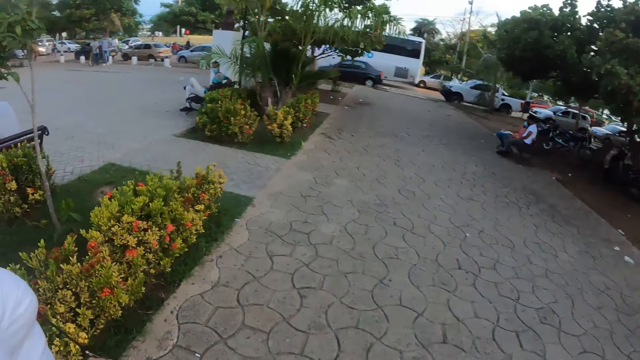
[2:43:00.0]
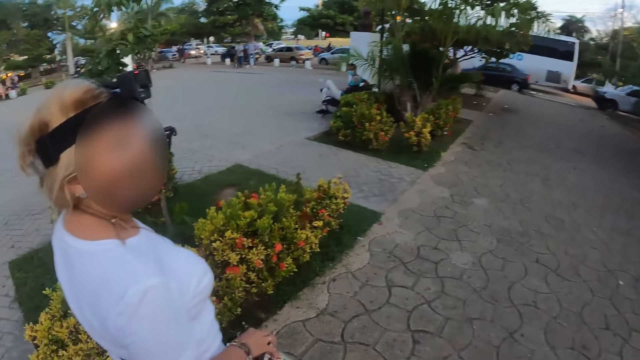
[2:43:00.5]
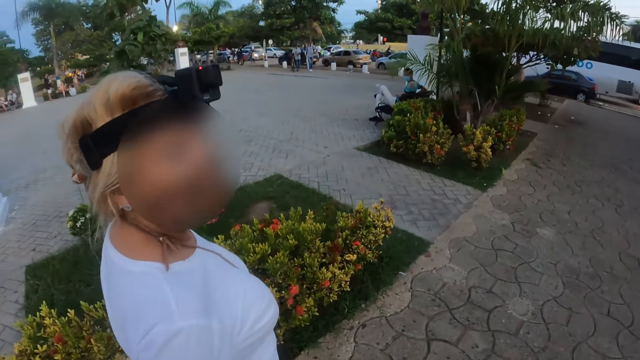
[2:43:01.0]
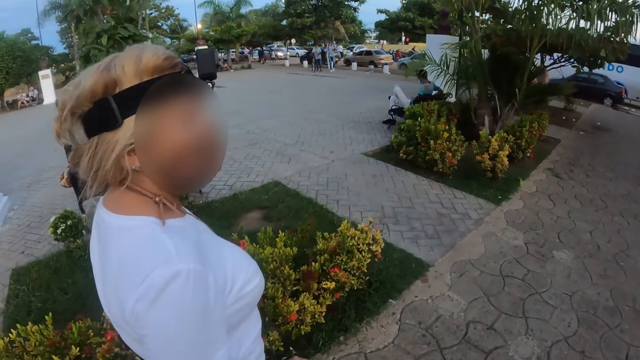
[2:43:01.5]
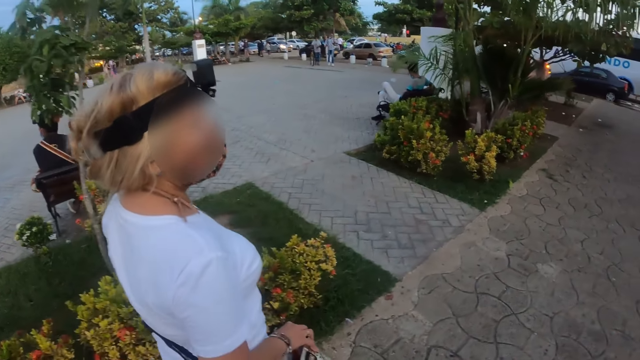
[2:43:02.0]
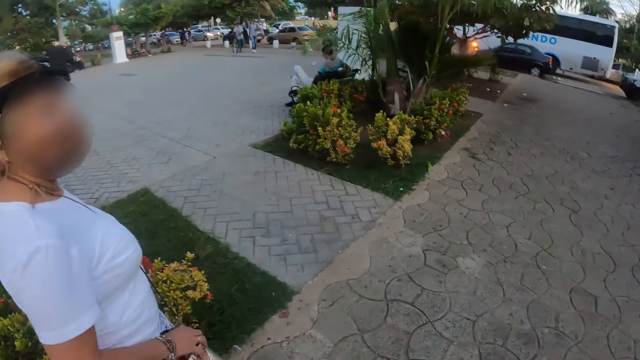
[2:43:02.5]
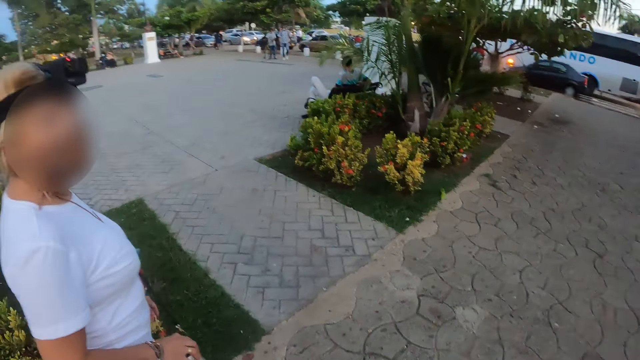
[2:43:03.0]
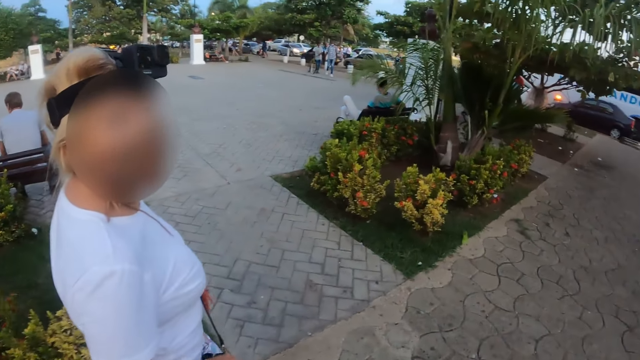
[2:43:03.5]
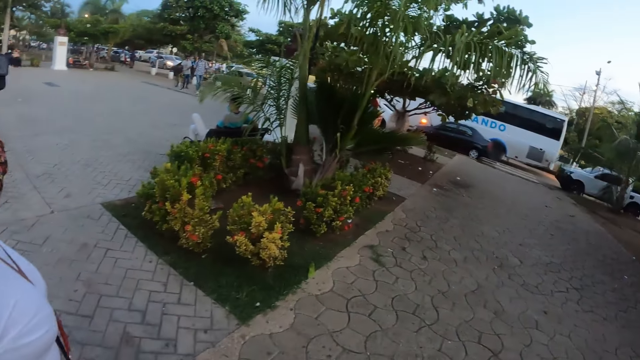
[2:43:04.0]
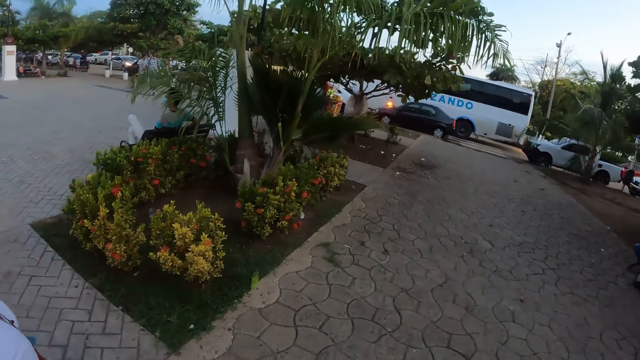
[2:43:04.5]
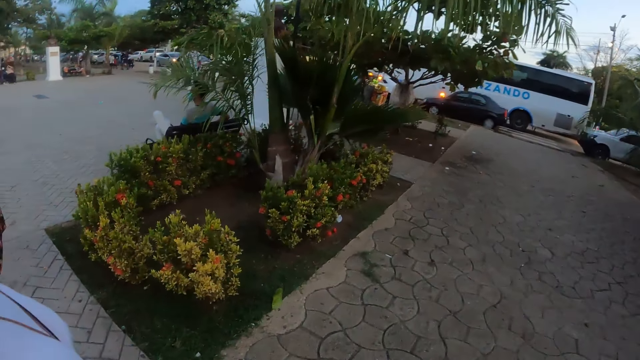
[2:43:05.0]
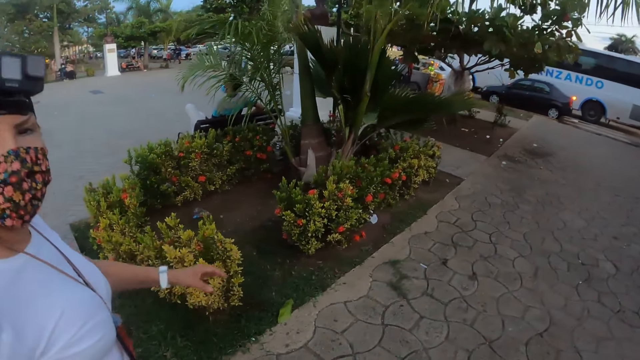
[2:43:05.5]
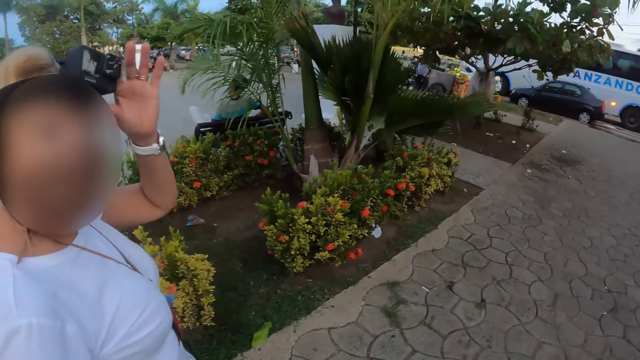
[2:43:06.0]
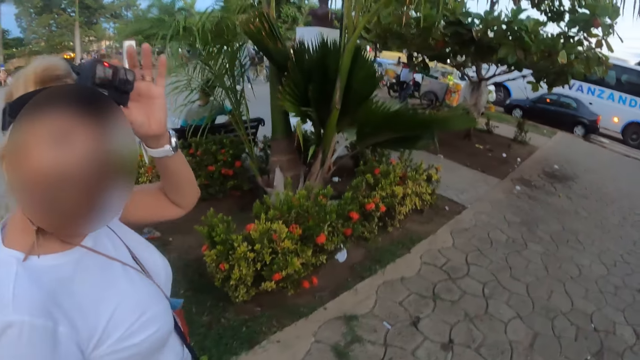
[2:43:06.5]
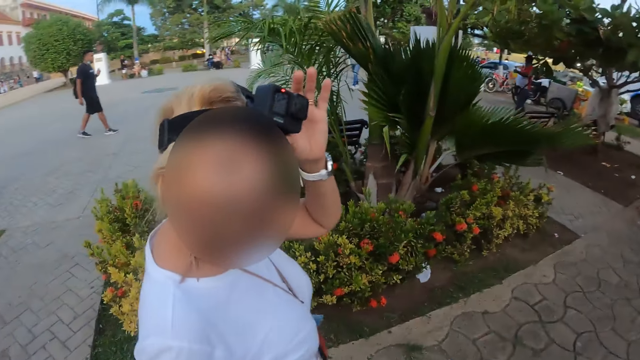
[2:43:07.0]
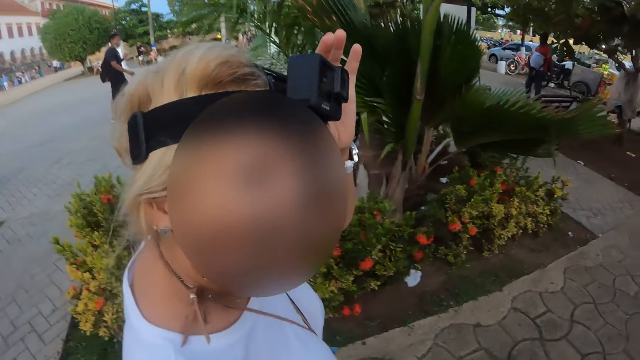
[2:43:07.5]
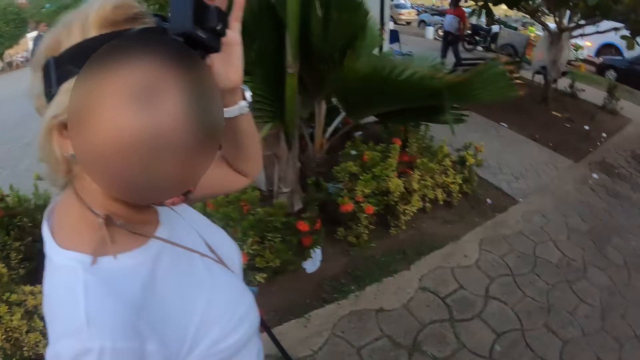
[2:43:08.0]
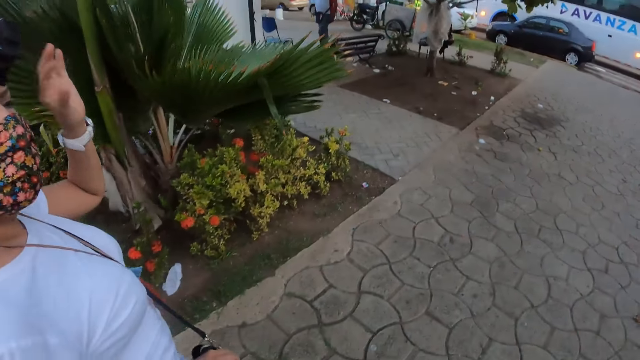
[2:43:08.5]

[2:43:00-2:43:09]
The camera wearer walks around. A woman walks around, moves a head, and holds a video camera. The woman touches the video camera. The camera wearer walks on the road. The woman walks on the road.

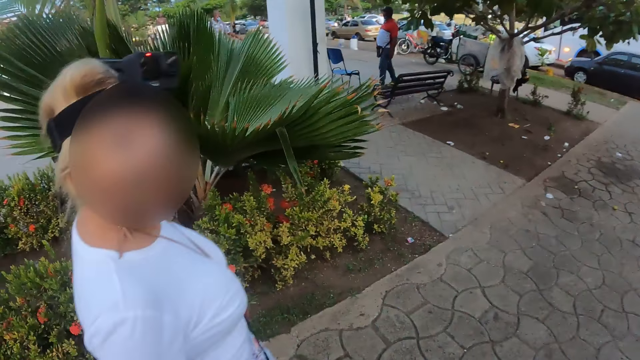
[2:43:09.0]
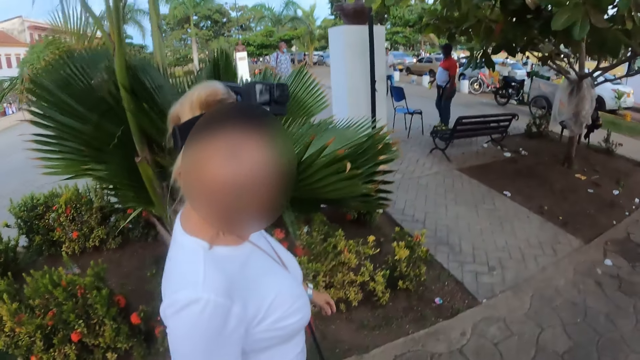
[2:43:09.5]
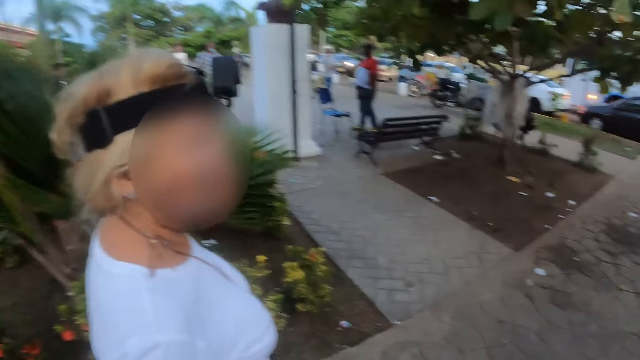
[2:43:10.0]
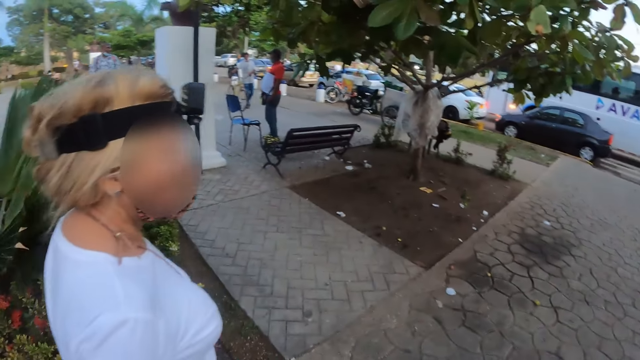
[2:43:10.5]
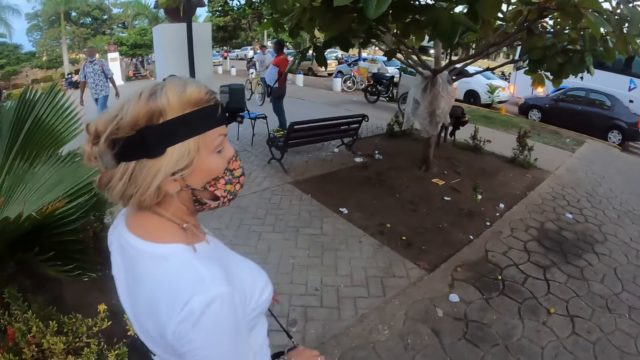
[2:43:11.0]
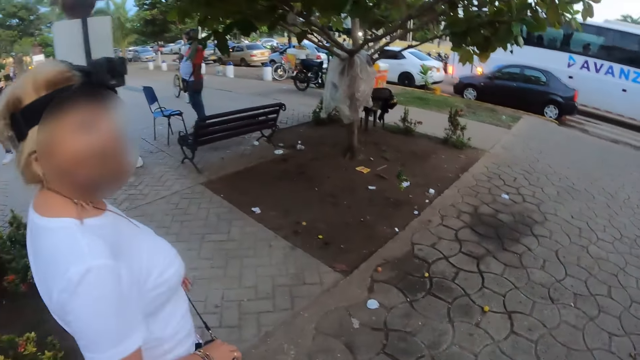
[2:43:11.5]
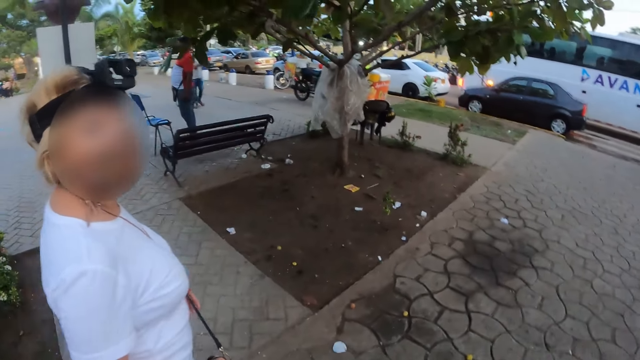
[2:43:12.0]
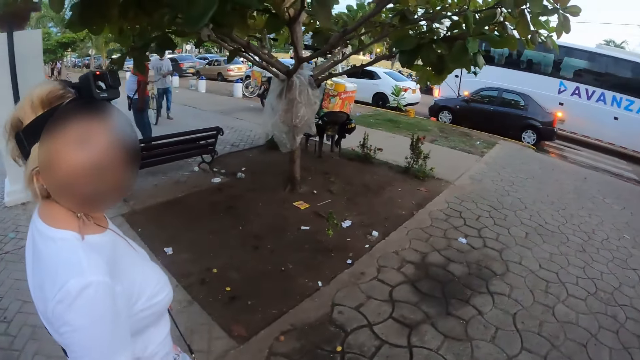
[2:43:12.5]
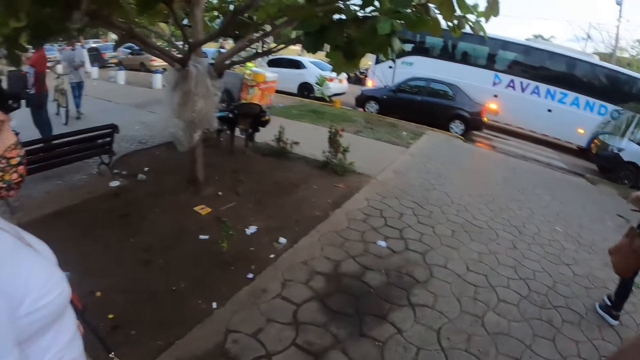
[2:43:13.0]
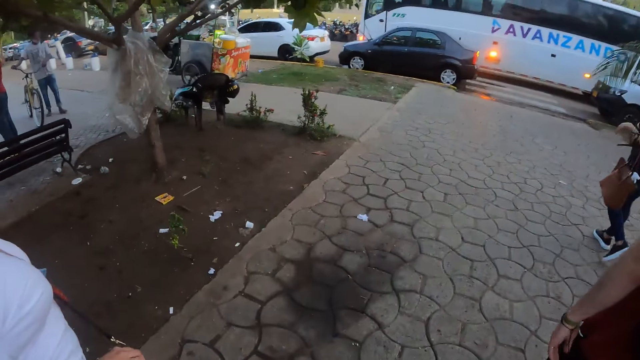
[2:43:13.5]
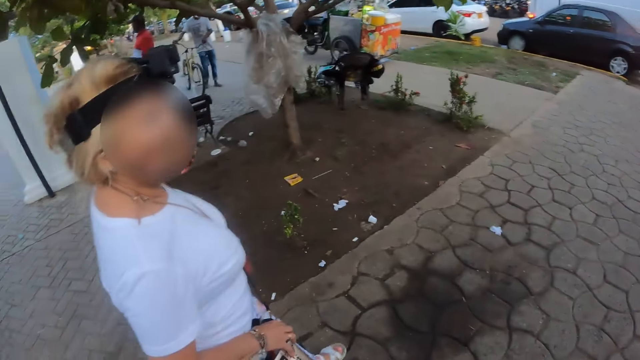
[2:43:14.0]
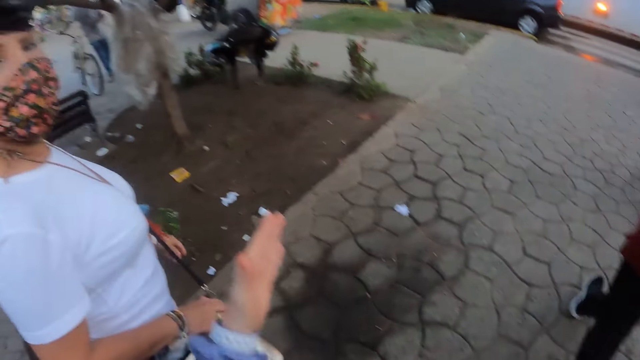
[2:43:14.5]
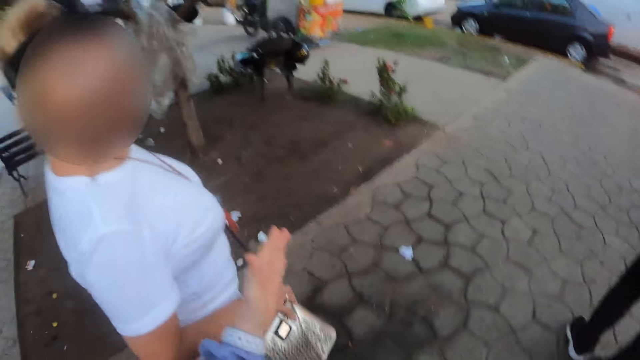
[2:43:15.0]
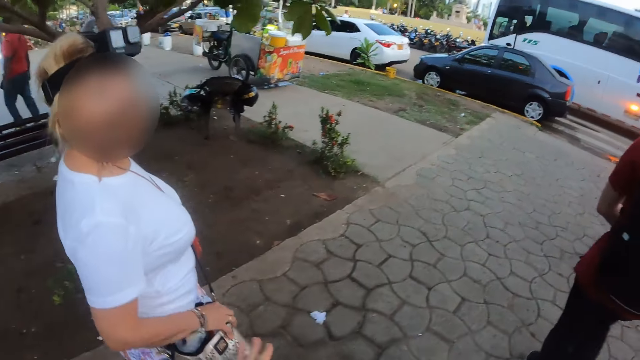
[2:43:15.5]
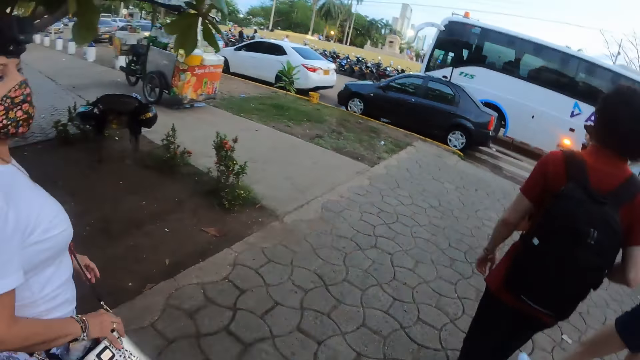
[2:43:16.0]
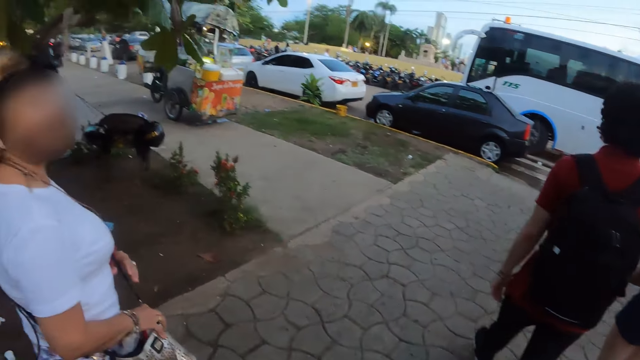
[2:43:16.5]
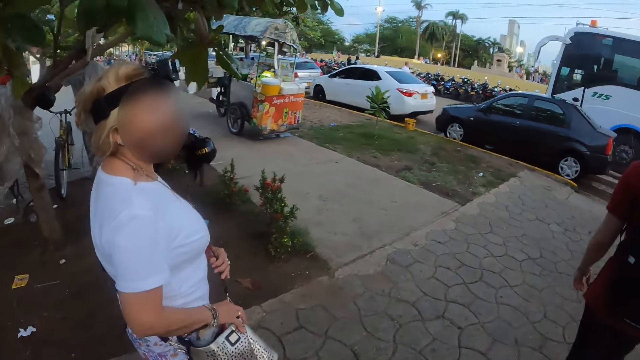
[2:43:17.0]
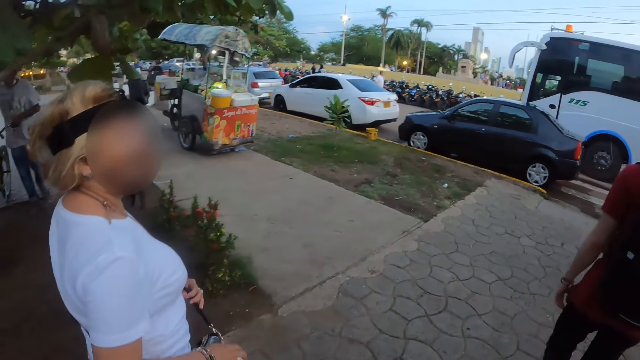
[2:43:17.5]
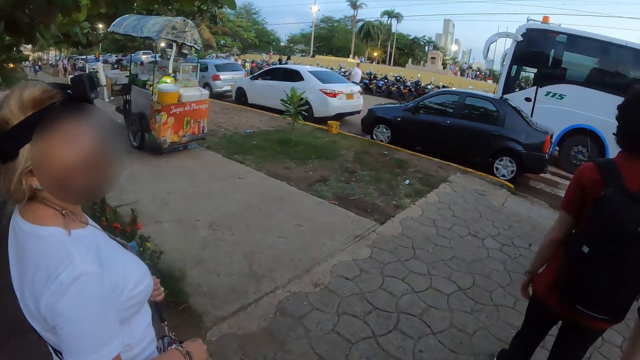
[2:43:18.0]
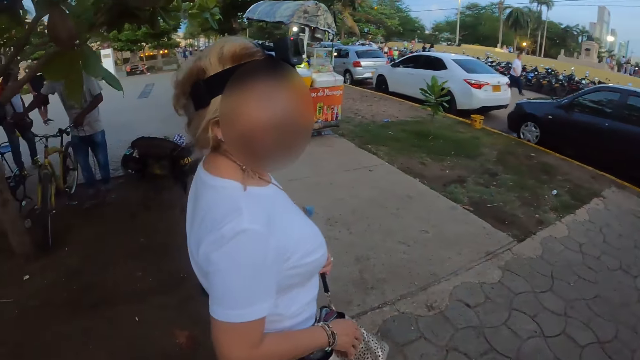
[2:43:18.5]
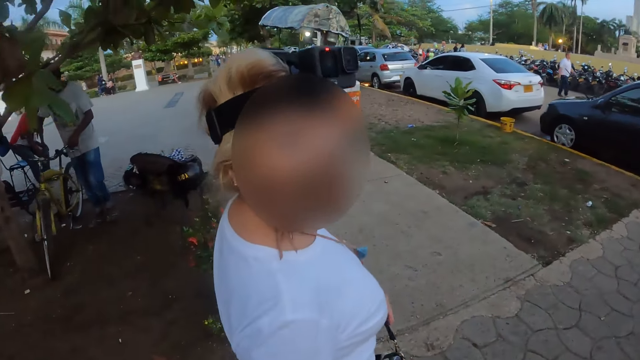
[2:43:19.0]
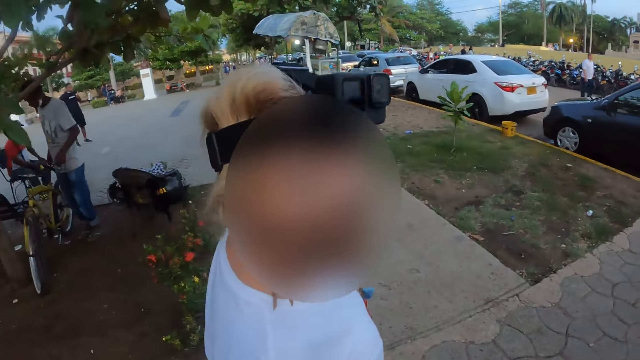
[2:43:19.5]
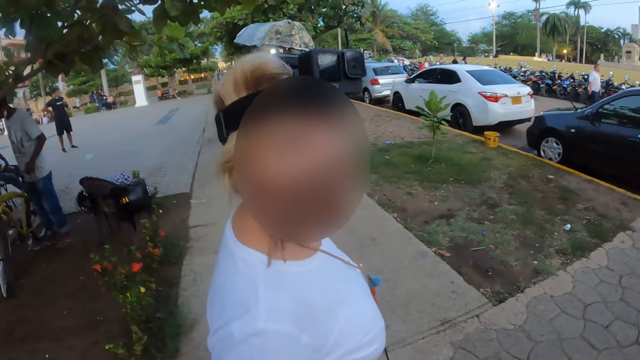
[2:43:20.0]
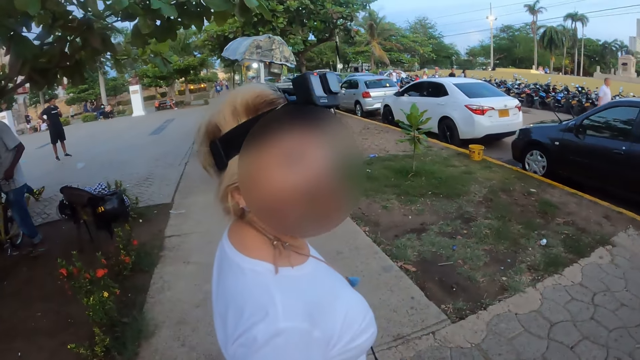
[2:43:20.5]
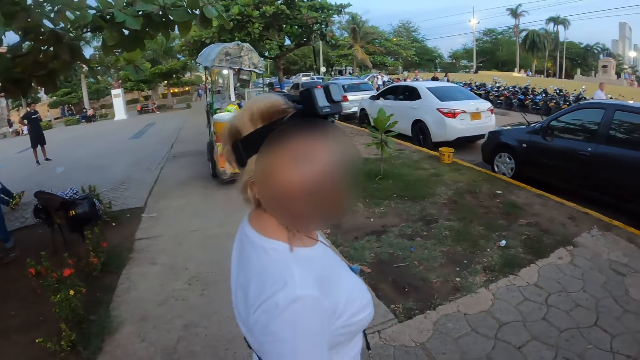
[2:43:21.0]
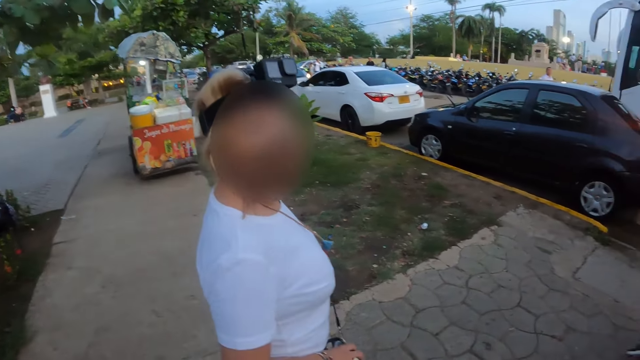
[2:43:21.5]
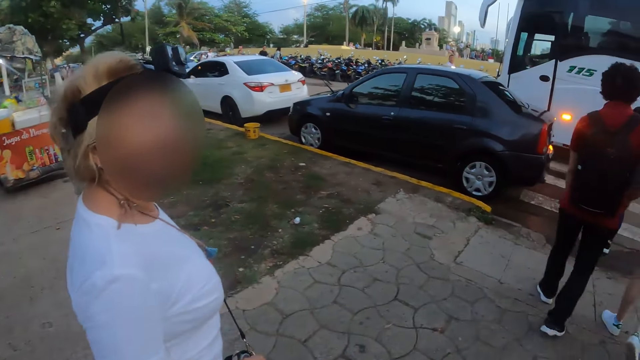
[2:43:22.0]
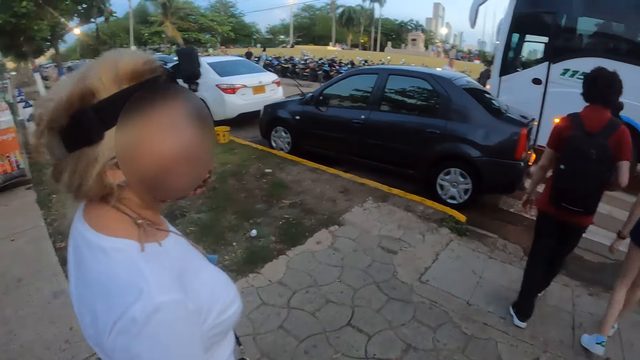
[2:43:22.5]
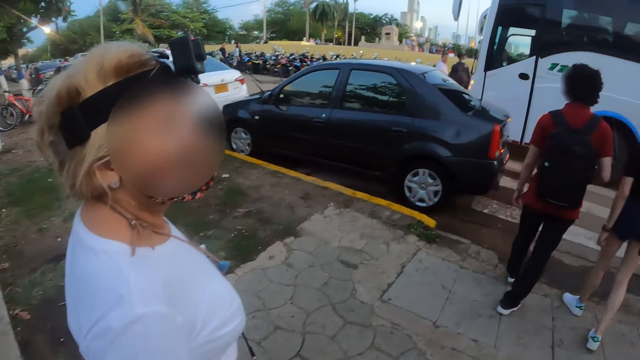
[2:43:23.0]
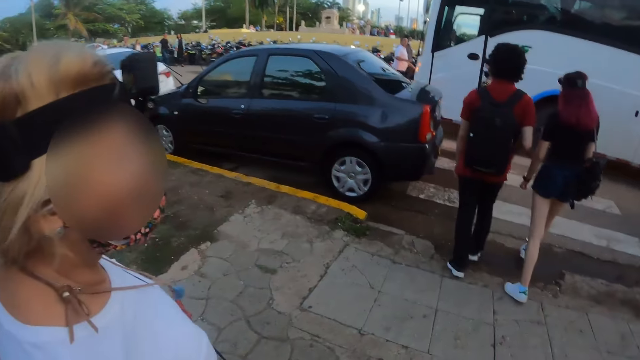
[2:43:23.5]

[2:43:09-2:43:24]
A person walks around, moves a head, and walks around. The camera wearer moves a hand. The person walks around, moves a head, and walks around.
